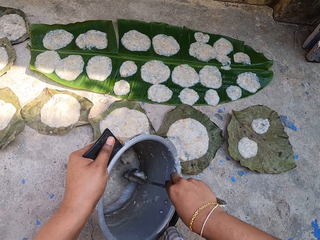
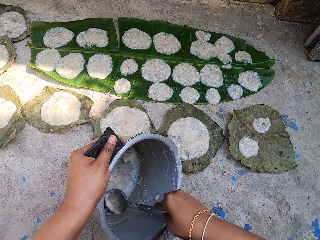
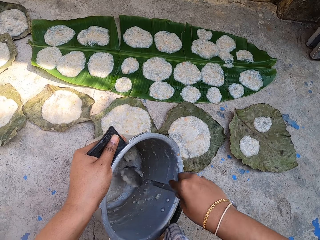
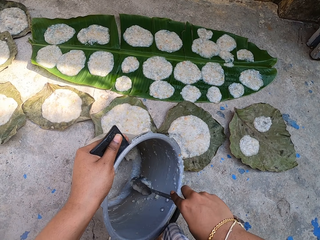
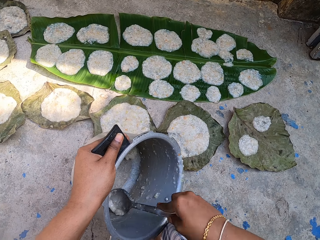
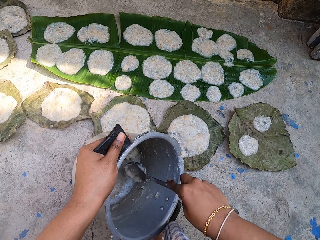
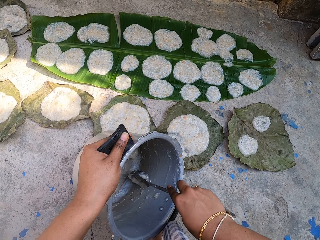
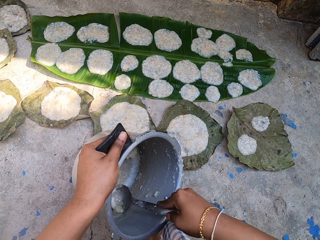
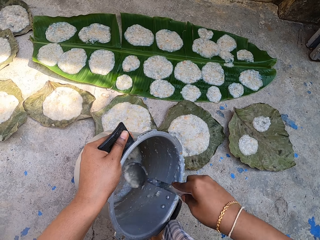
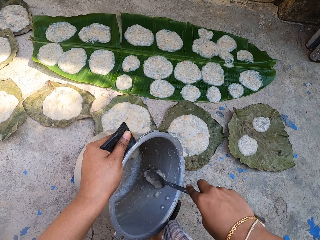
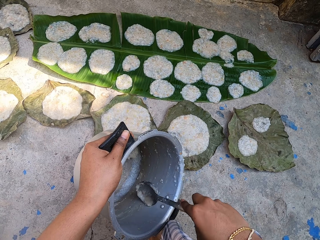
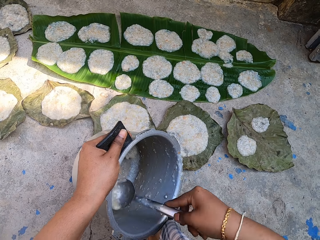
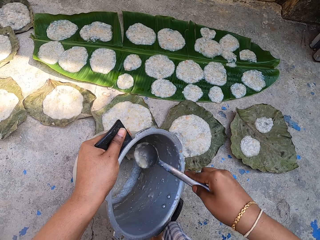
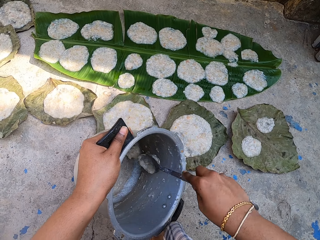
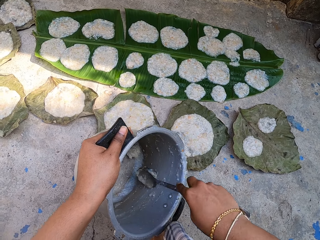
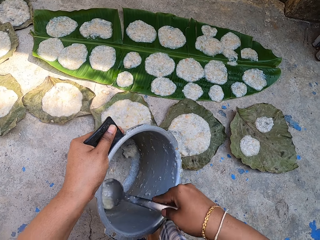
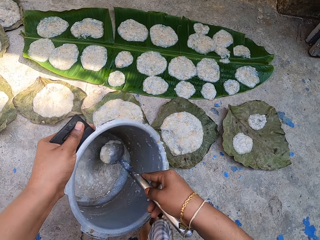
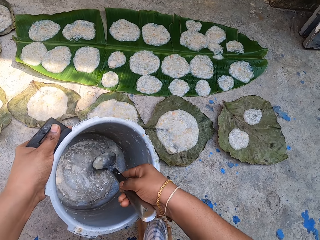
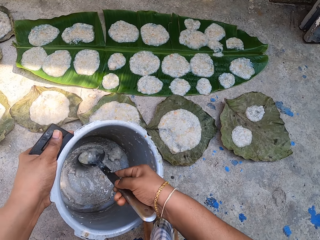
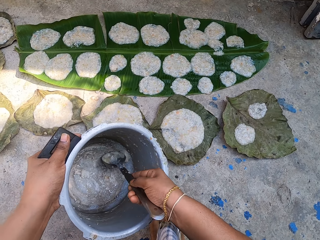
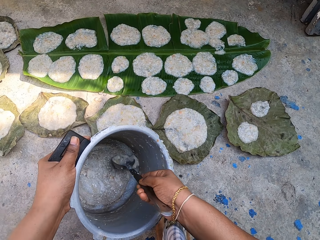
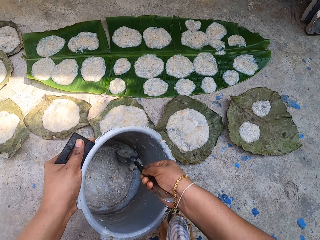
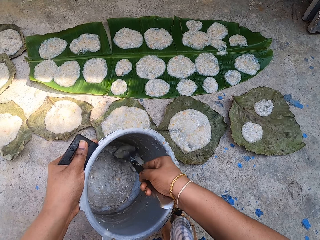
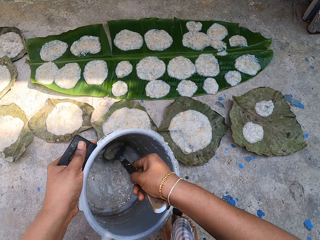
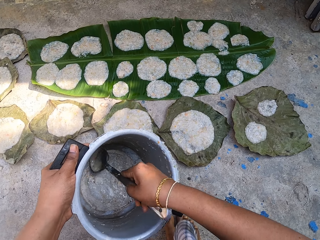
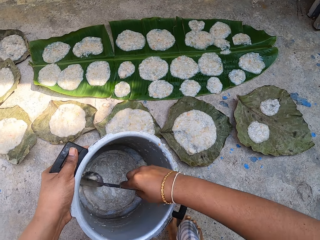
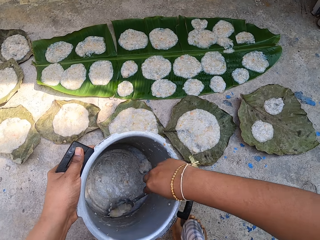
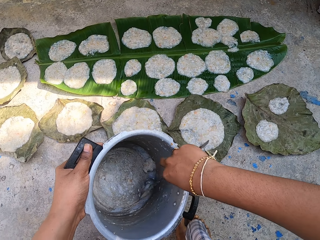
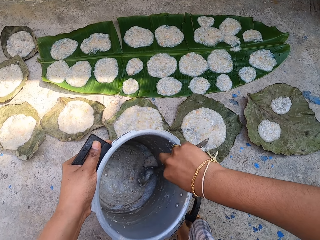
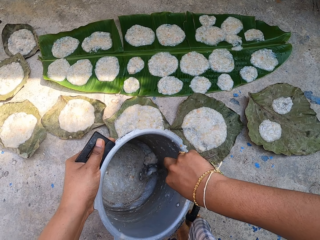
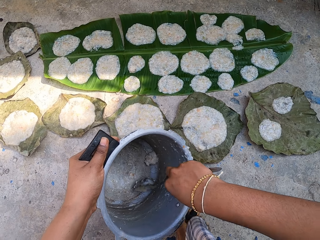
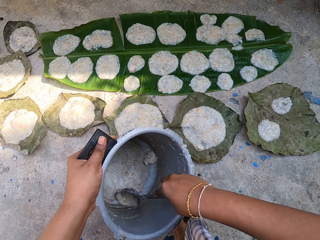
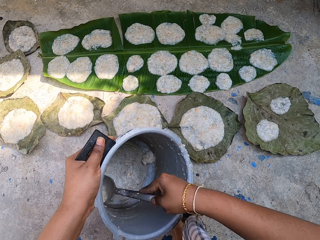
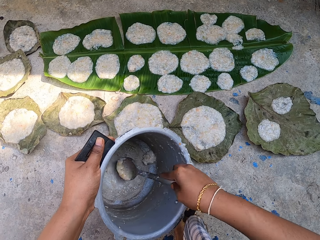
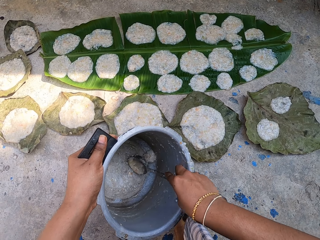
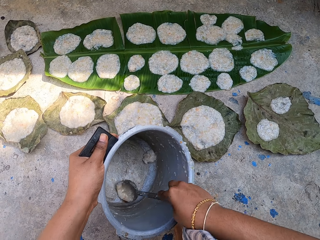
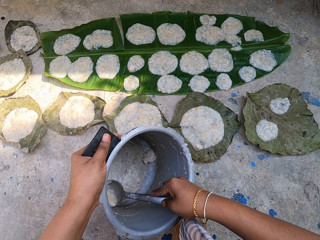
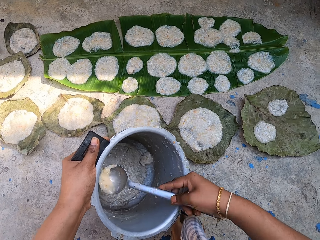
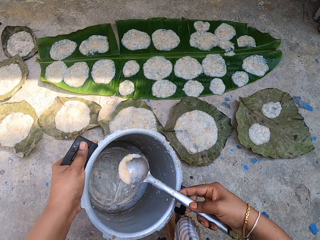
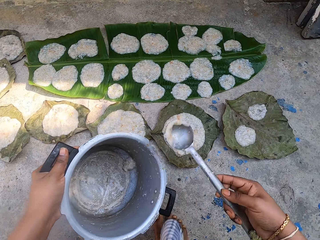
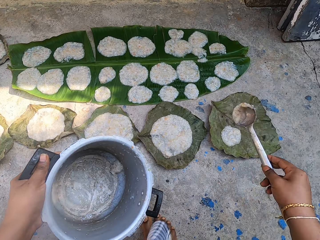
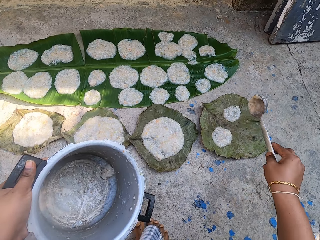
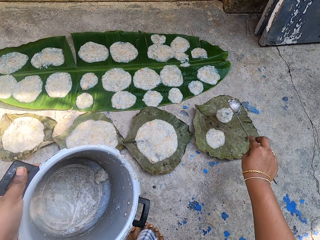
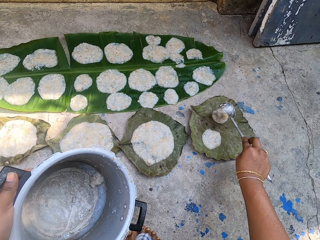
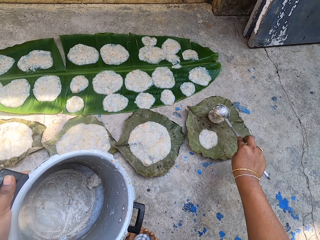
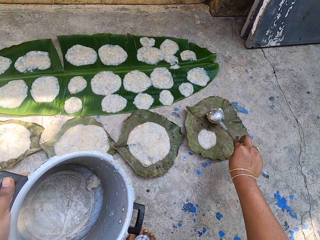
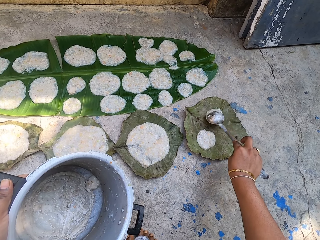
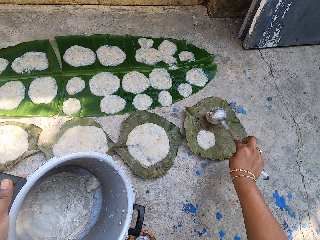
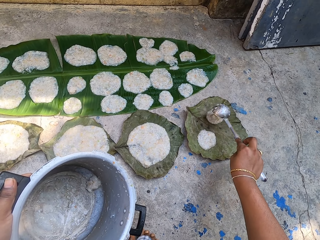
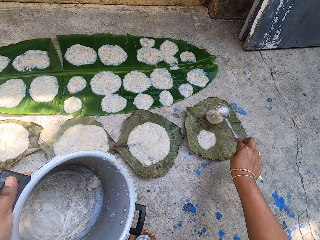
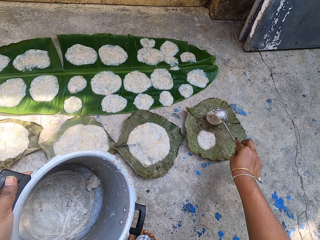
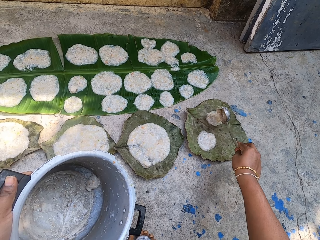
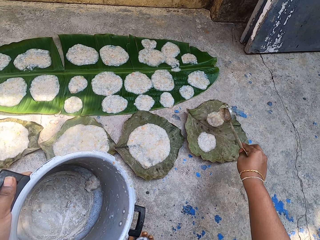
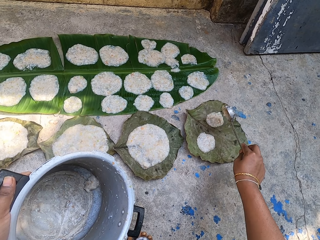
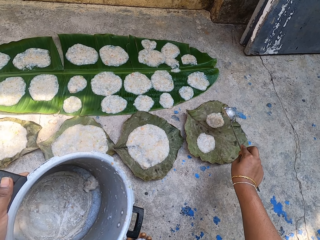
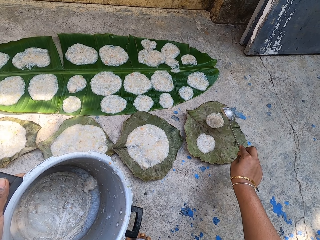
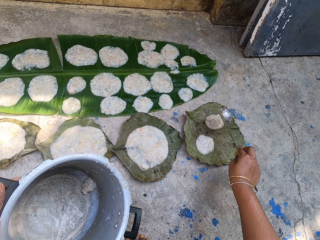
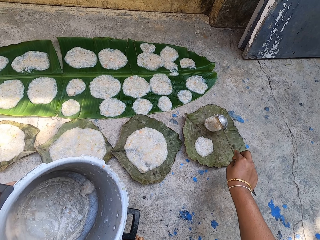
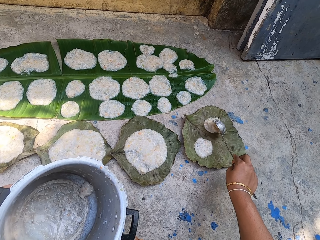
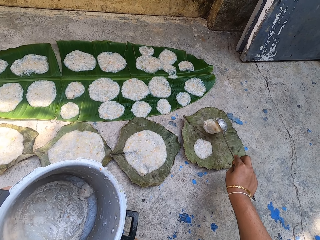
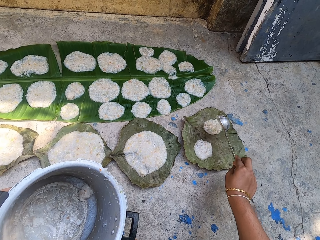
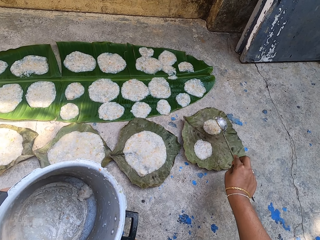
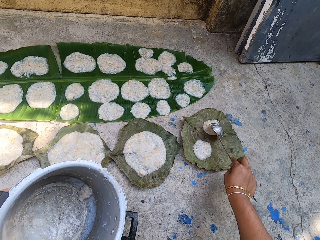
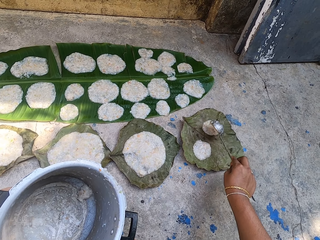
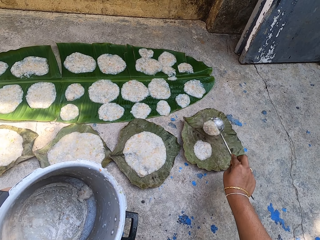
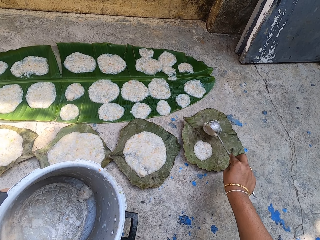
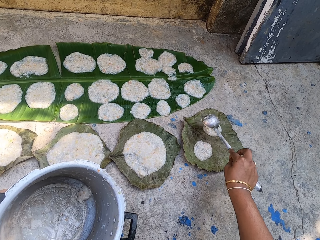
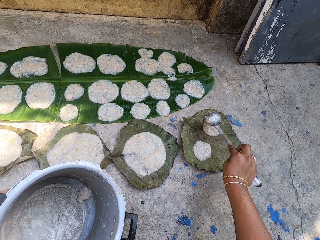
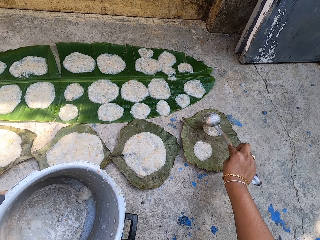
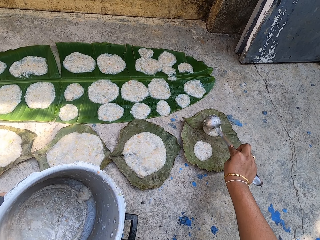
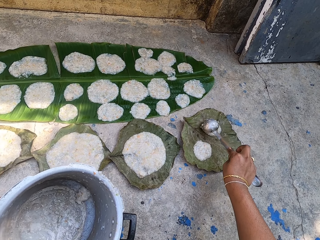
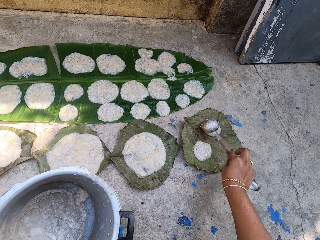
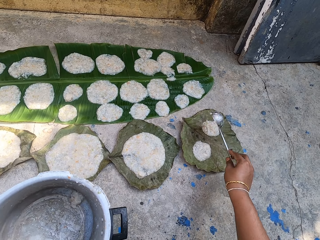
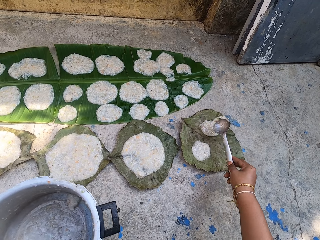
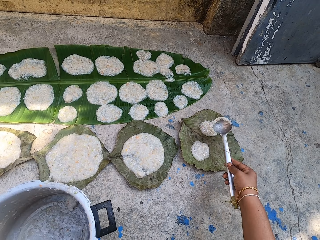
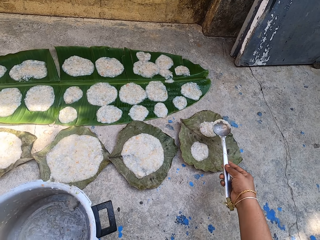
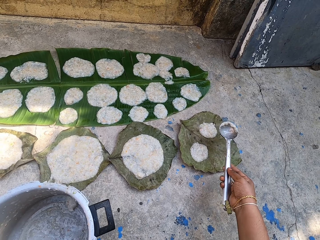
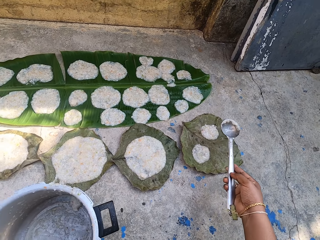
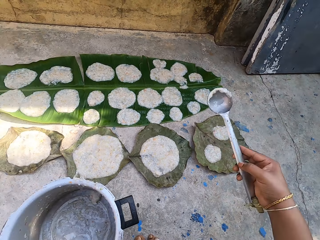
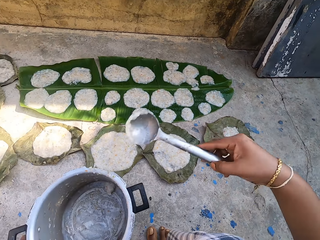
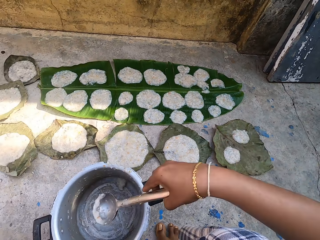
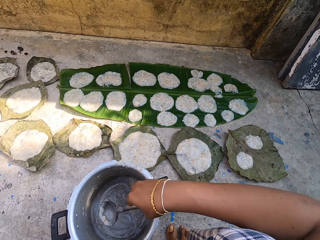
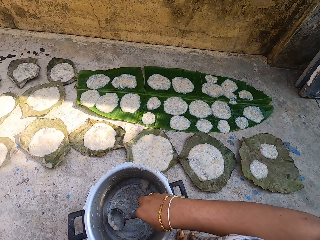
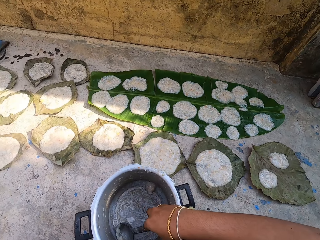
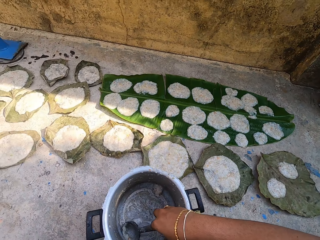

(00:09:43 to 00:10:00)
The camera wearer serves food on a leaf. They put a ladle on the food. They scoop the food in a pot.
